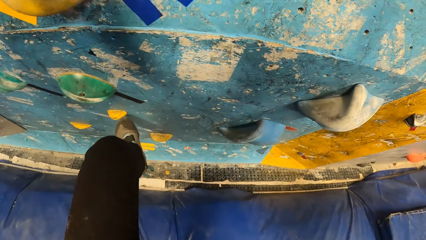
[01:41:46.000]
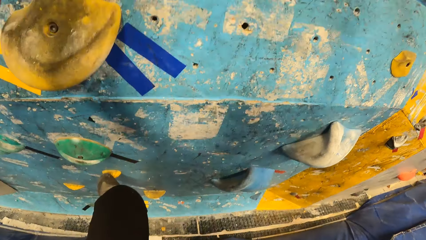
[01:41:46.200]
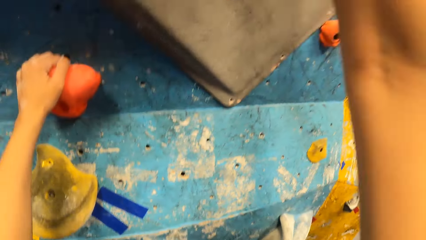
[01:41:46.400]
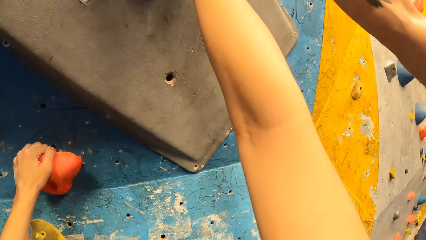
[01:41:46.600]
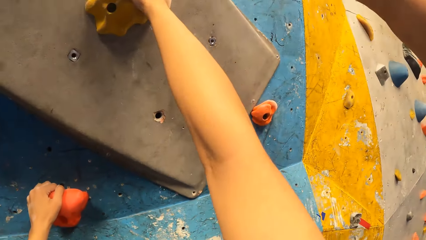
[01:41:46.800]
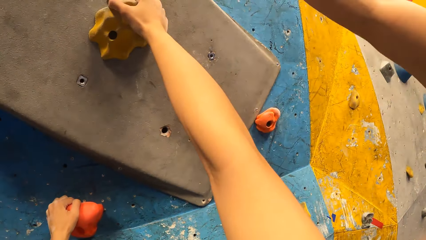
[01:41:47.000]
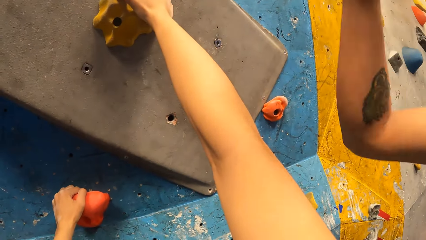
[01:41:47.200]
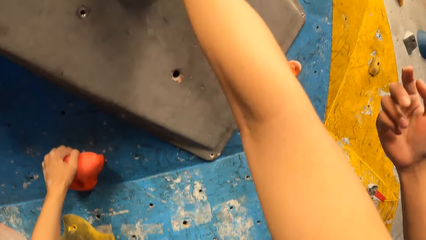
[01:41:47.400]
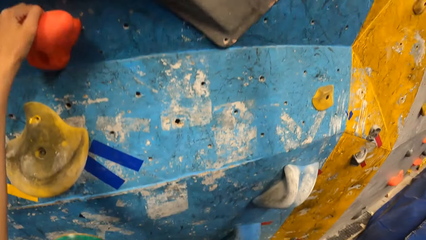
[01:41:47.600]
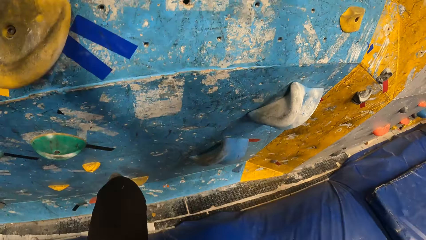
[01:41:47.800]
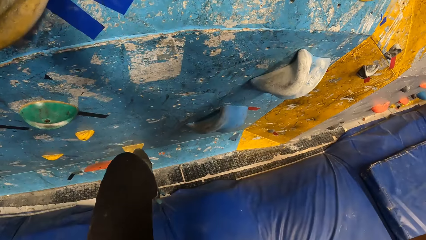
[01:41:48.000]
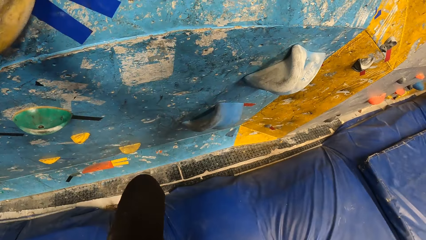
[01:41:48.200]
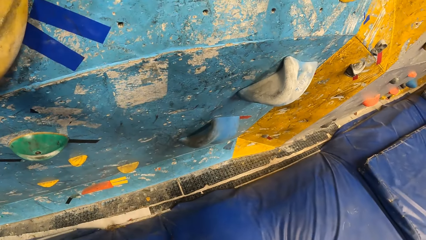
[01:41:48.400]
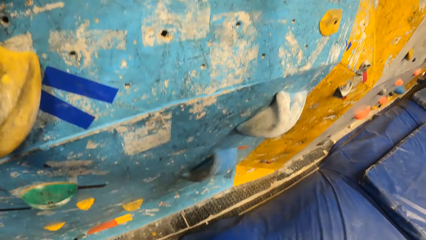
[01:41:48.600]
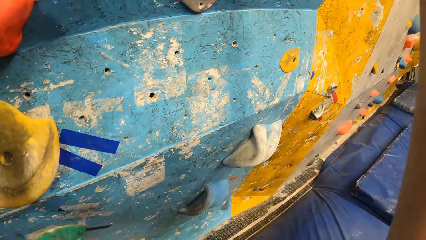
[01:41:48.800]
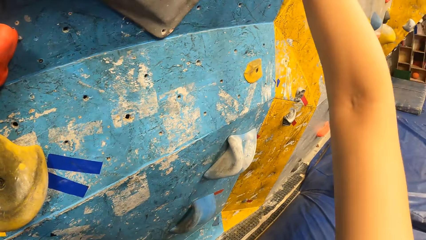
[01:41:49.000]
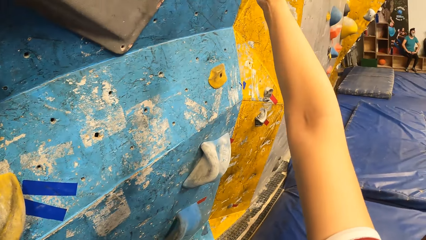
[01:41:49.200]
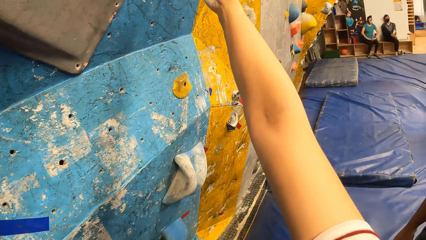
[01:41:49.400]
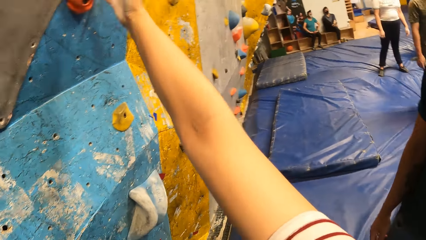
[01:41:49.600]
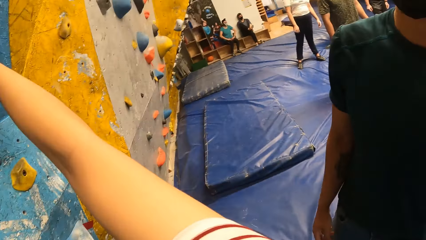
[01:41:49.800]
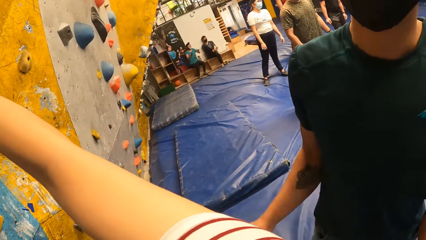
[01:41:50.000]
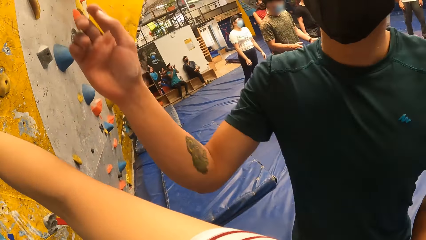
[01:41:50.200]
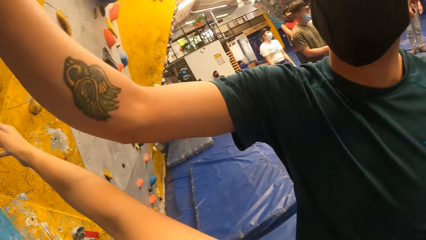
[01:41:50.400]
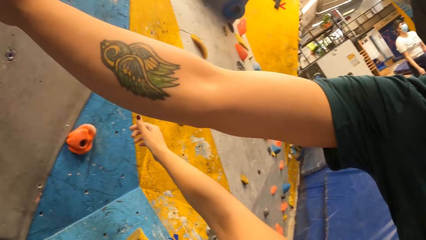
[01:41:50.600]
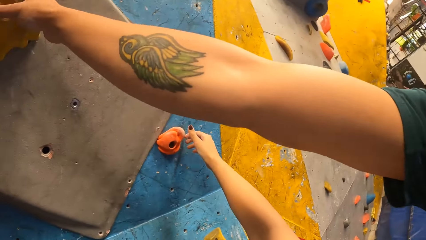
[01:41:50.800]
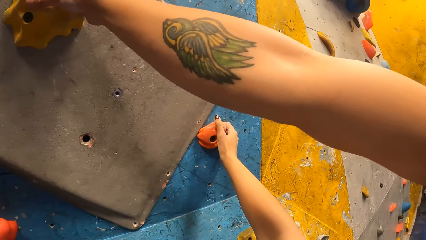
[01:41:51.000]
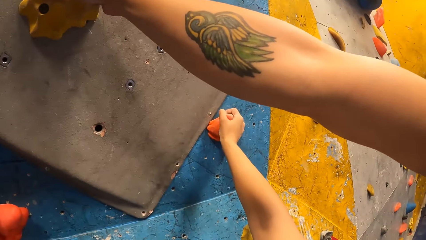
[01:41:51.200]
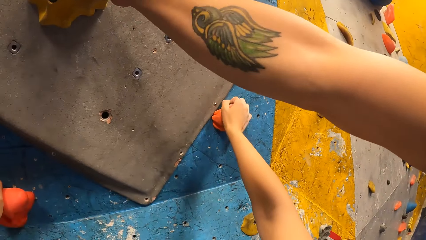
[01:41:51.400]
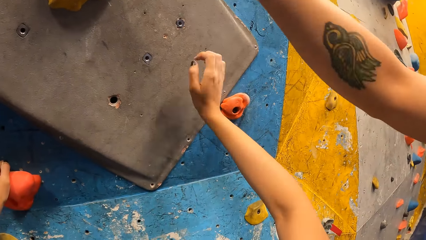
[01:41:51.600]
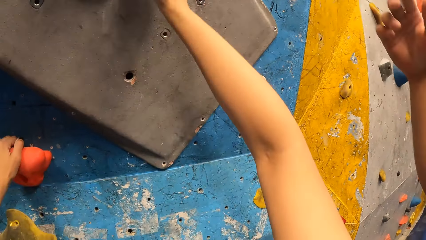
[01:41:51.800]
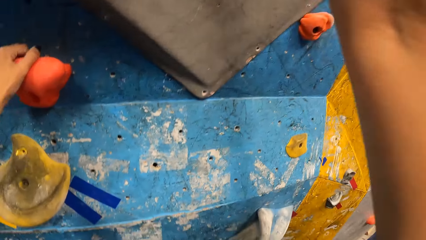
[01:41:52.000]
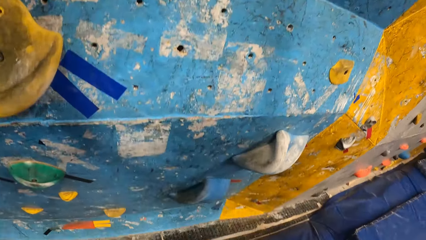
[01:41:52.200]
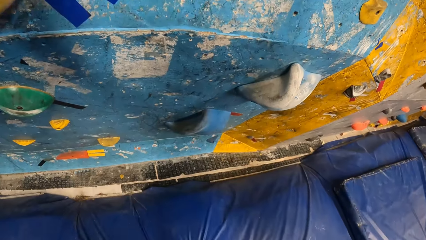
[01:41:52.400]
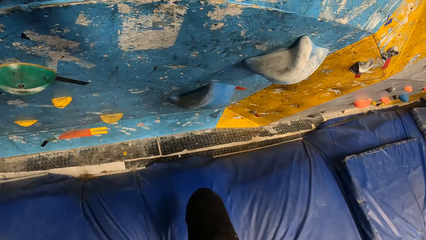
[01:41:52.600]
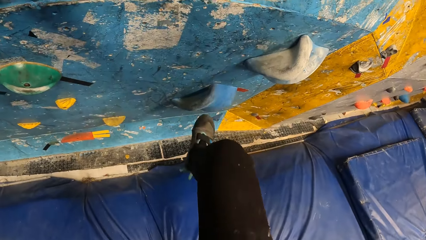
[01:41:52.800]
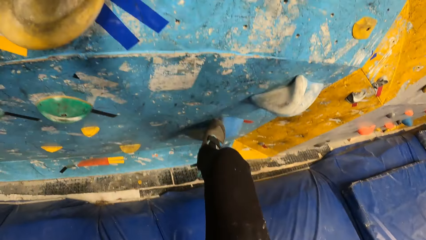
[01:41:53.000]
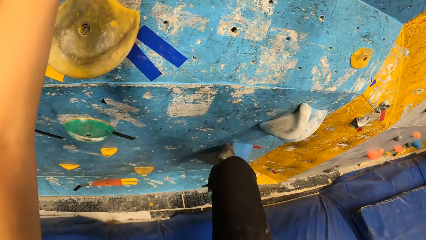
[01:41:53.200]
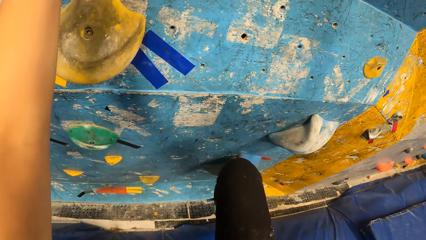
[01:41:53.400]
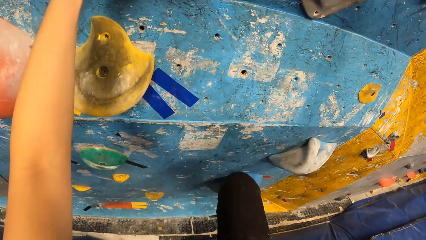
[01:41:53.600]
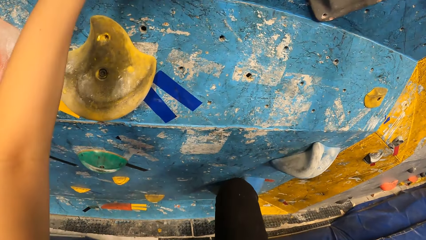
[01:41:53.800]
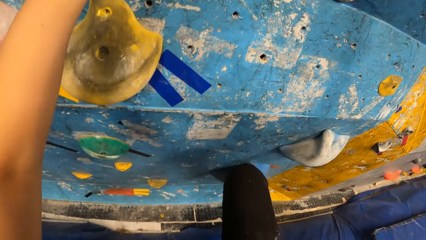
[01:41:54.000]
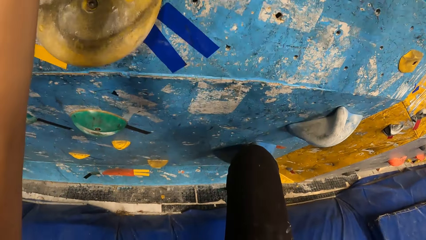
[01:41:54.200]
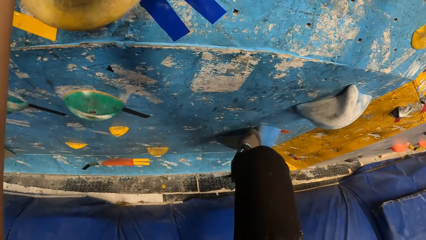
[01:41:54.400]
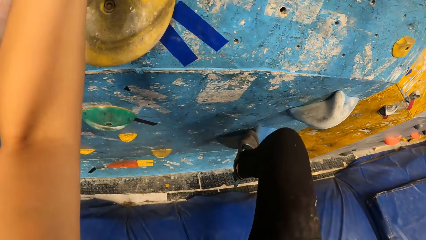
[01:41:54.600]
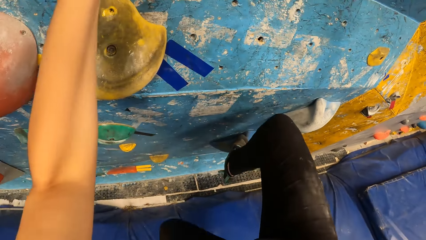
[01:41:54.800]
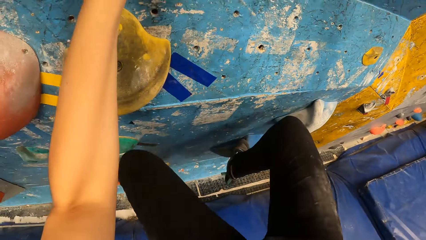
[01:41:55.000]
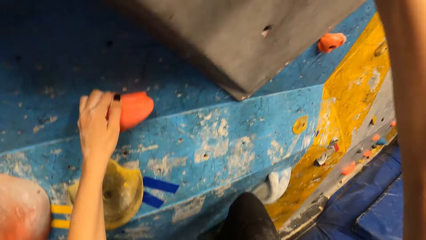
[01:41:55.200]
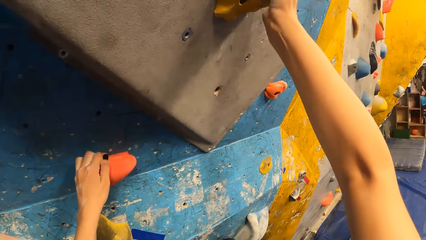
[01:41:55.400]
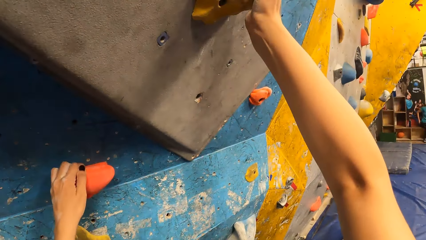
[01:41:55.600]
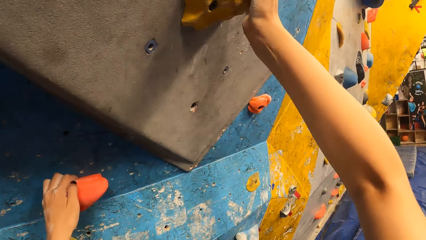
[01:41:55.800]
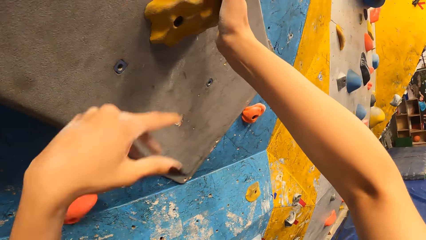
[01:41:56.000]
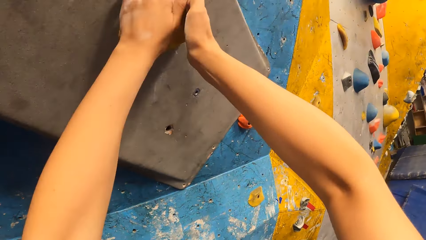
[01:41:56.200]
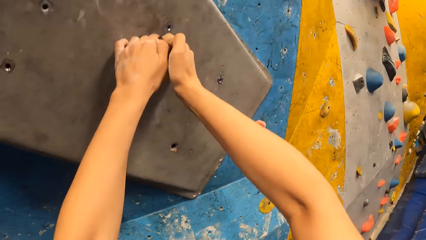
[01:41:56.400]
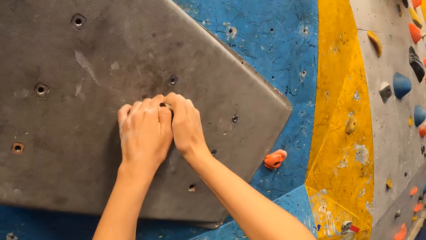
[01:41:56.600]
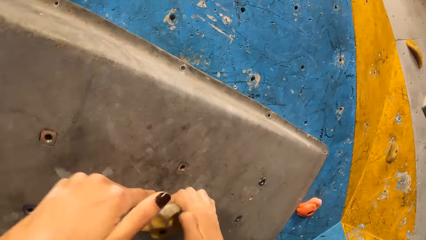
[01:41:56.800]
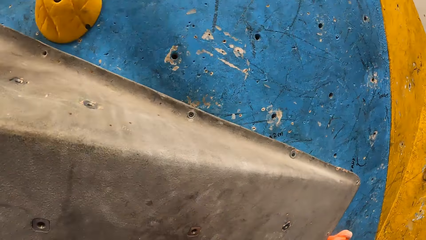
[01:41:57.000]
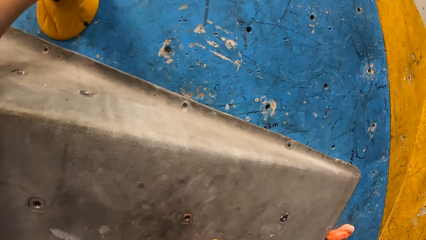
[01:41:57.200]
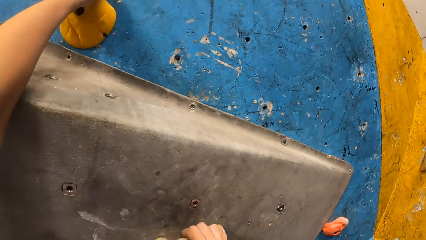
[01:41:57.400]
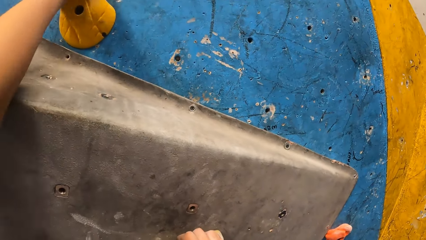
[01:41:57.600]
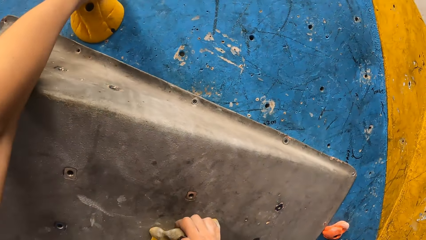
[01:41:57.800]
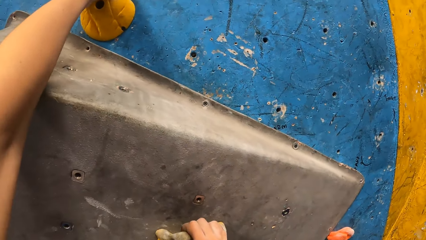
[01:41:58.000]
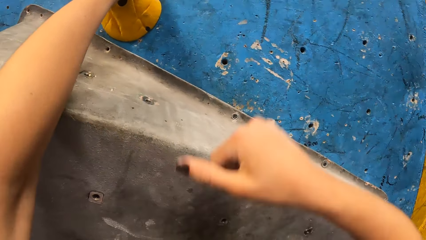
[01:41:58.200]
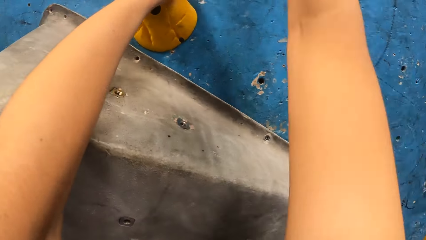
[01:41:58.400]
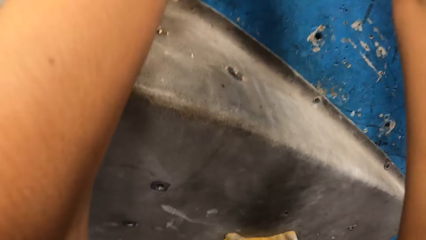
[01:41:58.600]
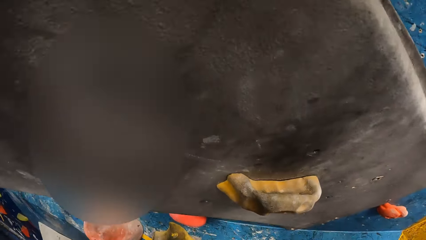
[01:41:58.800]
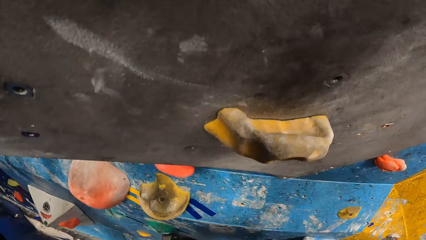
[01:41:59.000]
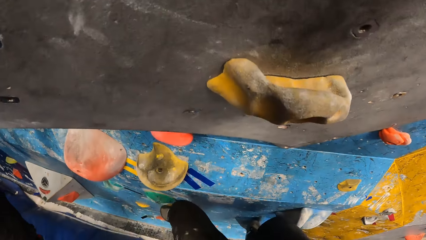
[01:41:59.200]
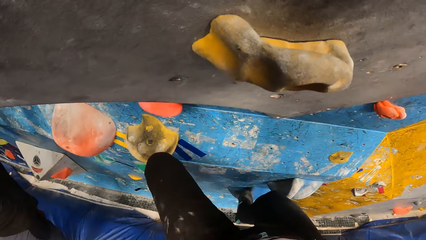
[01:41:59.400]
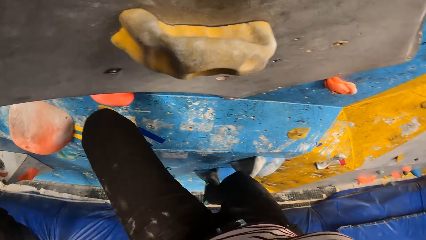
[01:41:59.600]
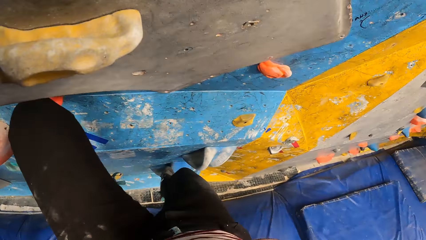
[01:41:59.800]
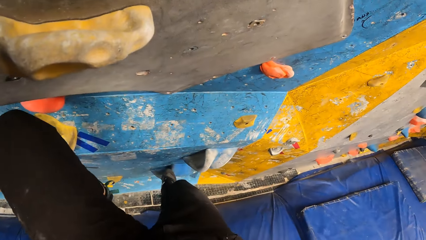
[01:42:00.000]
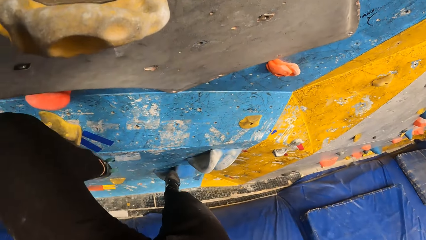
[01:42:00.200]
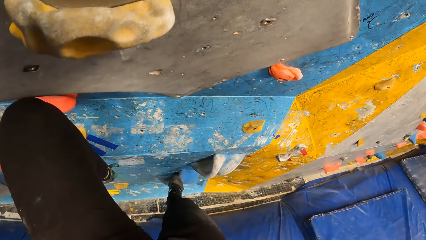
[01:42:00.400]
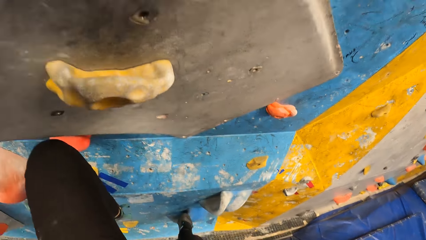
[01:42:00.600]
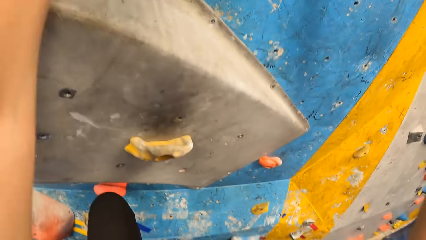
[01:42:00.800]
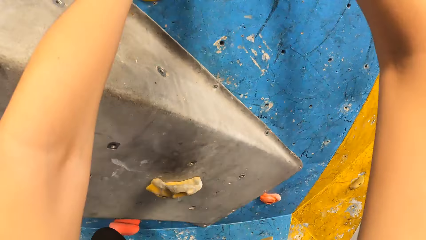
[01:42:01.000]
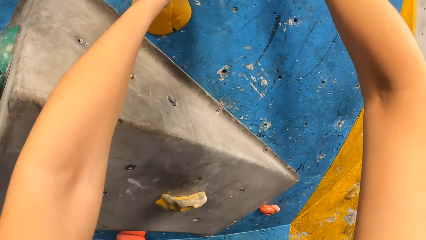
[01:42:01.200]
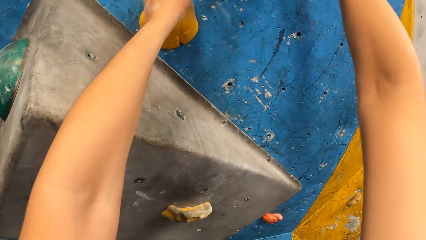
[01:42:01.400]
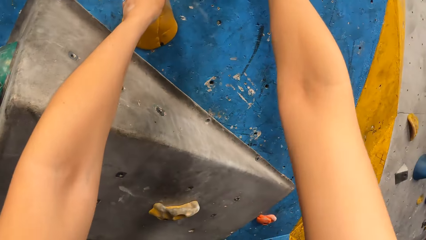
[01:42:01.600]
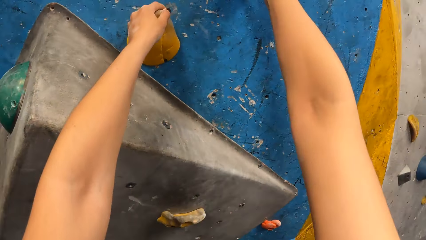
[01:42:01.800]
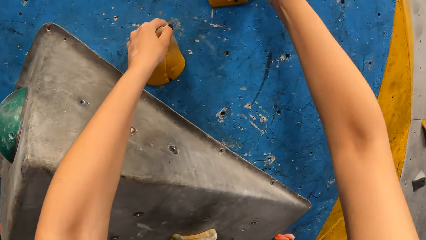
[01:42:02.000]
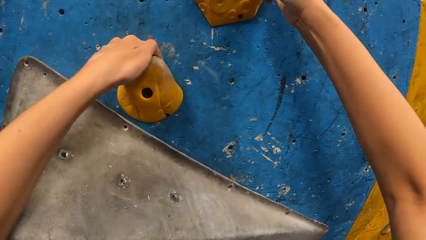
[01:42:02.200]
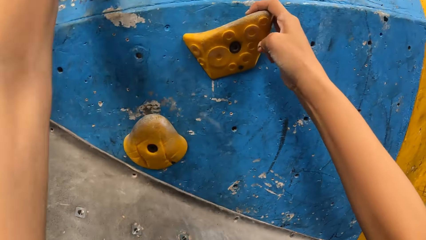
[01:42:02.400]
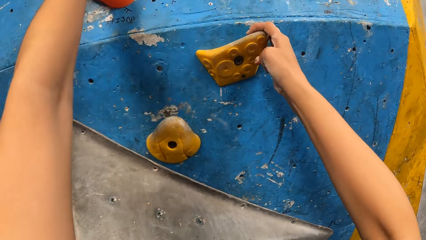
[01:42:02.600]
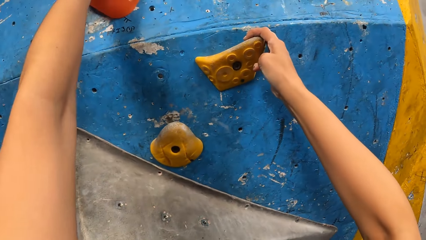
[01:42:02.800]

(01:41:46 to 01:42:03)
The camera wearer climbs the climbing wall again. They receive instructions from an instructor. The instructor touches a rock on the wall with his right hand. The camera wearer climbs the climbing wall.
